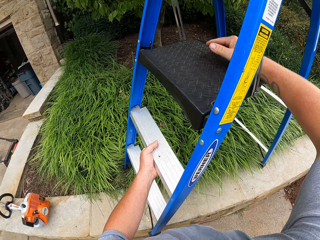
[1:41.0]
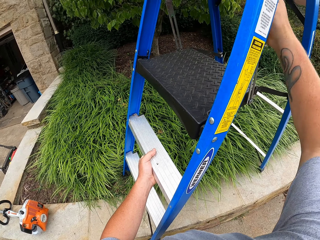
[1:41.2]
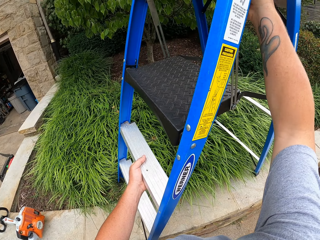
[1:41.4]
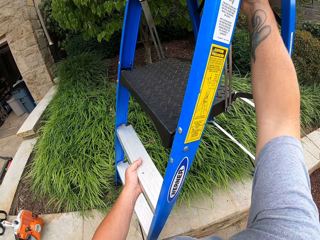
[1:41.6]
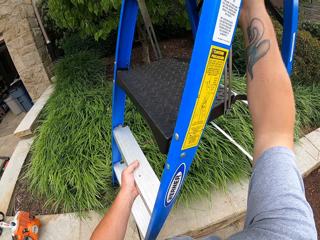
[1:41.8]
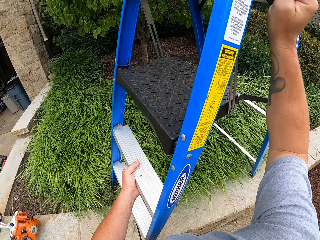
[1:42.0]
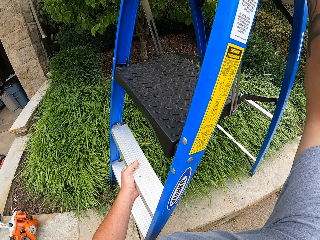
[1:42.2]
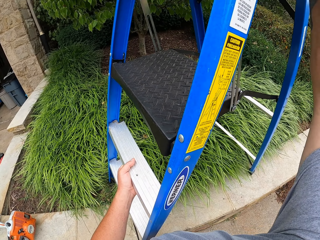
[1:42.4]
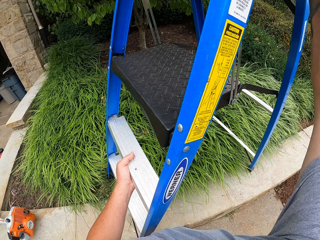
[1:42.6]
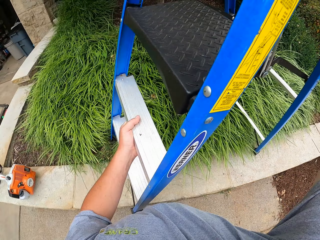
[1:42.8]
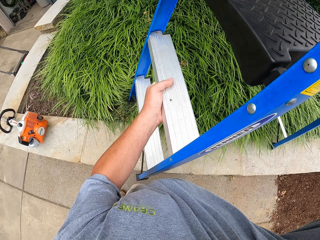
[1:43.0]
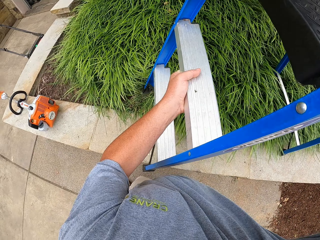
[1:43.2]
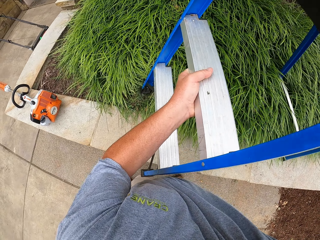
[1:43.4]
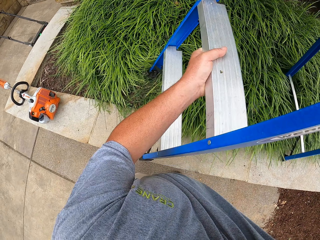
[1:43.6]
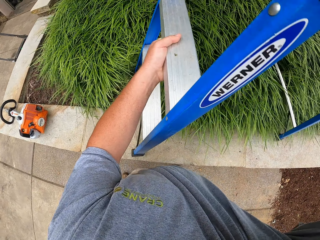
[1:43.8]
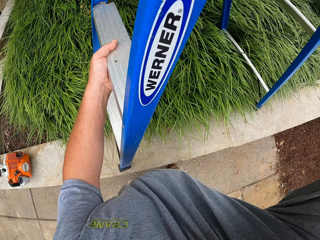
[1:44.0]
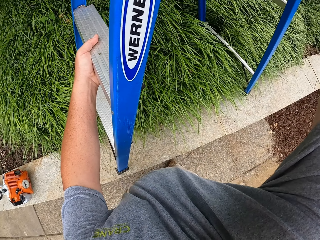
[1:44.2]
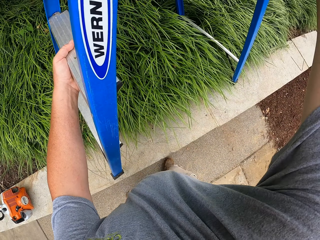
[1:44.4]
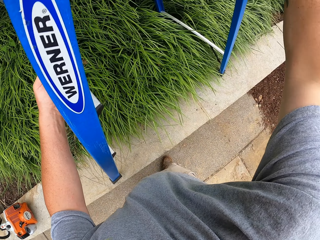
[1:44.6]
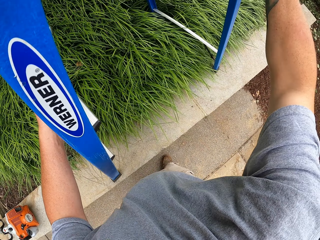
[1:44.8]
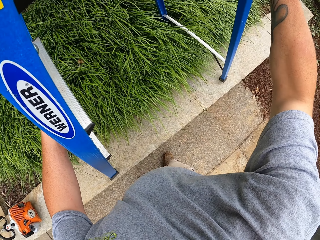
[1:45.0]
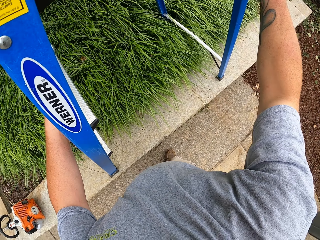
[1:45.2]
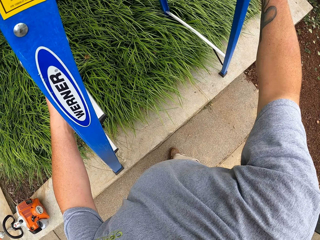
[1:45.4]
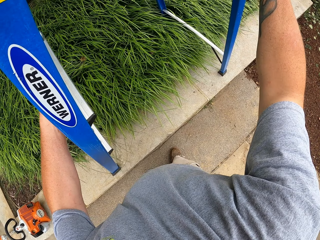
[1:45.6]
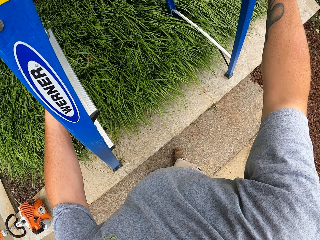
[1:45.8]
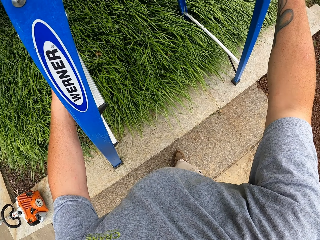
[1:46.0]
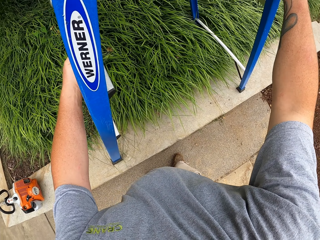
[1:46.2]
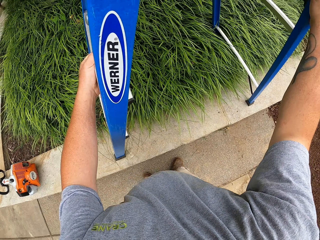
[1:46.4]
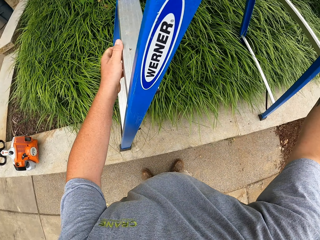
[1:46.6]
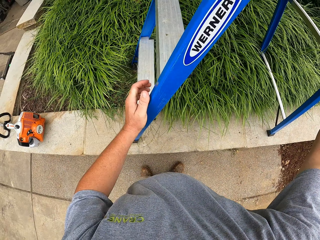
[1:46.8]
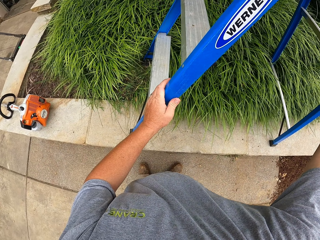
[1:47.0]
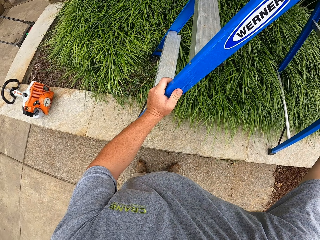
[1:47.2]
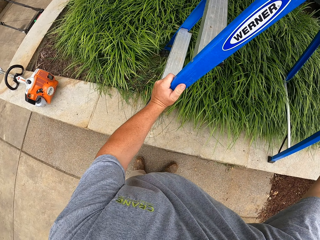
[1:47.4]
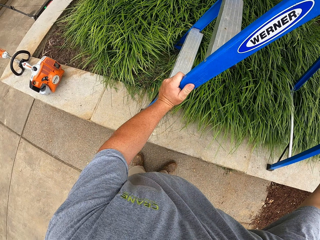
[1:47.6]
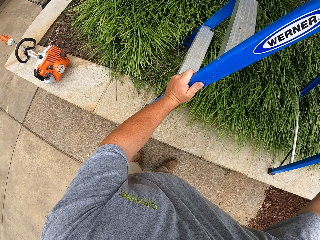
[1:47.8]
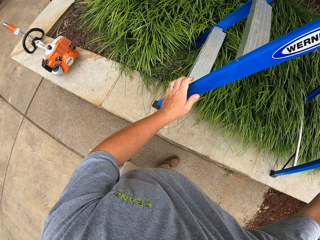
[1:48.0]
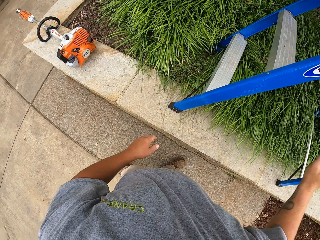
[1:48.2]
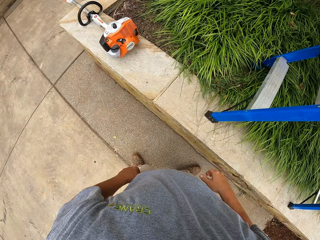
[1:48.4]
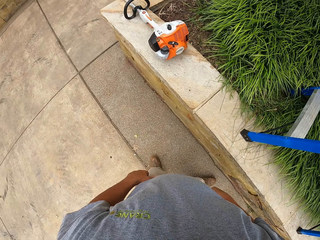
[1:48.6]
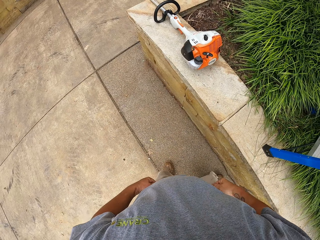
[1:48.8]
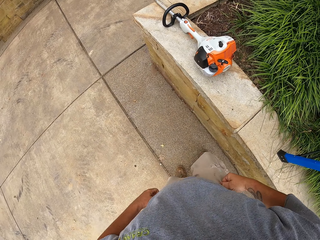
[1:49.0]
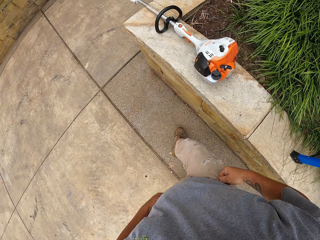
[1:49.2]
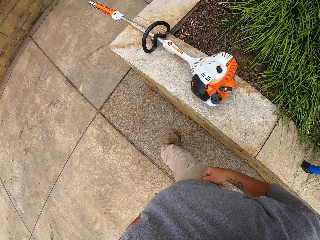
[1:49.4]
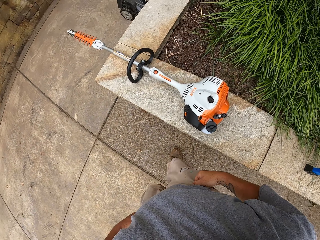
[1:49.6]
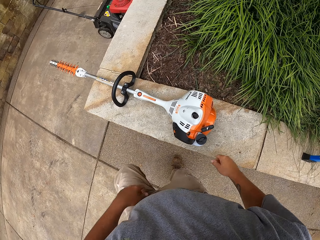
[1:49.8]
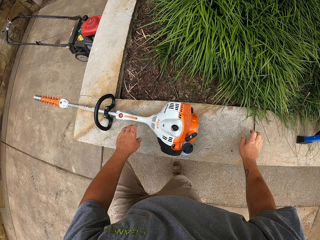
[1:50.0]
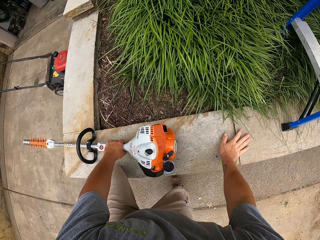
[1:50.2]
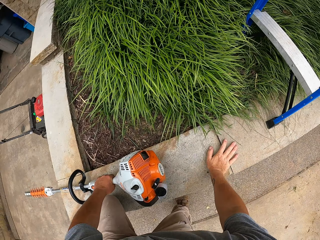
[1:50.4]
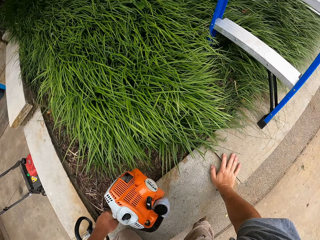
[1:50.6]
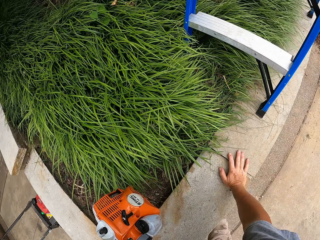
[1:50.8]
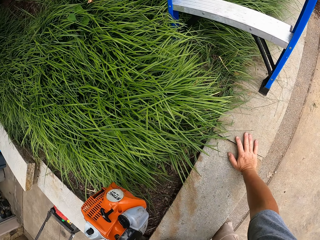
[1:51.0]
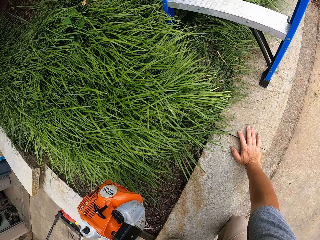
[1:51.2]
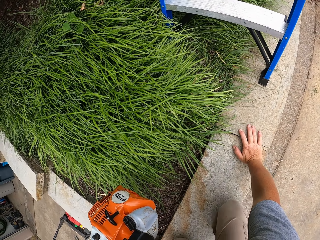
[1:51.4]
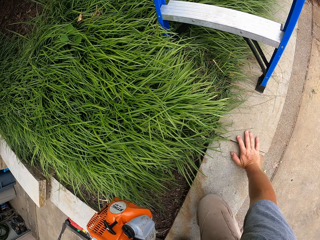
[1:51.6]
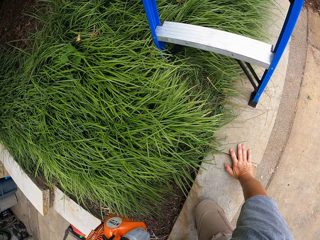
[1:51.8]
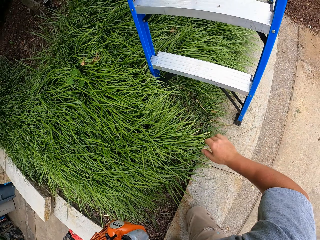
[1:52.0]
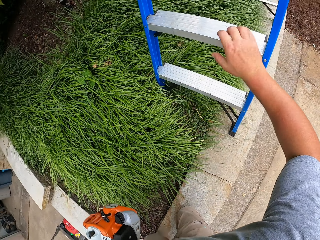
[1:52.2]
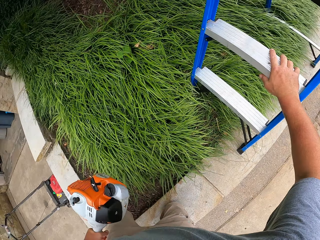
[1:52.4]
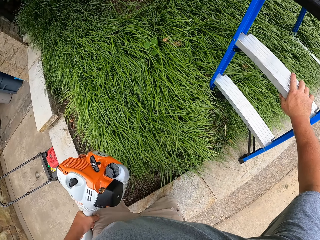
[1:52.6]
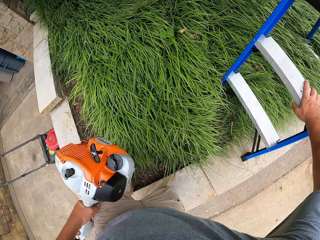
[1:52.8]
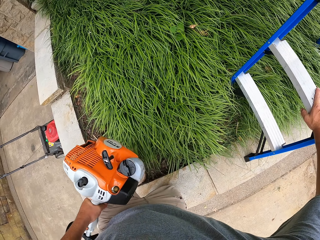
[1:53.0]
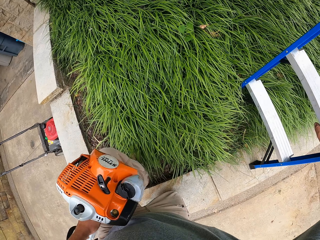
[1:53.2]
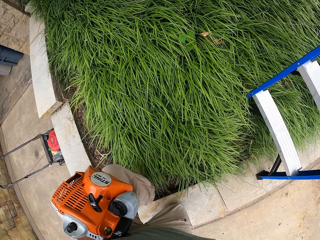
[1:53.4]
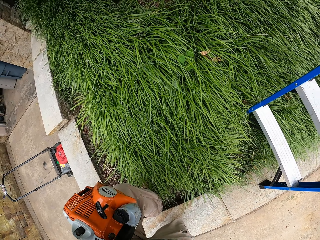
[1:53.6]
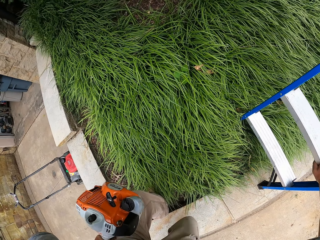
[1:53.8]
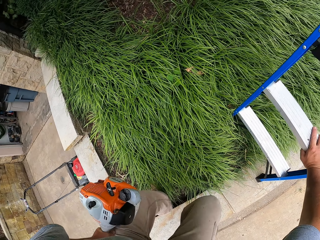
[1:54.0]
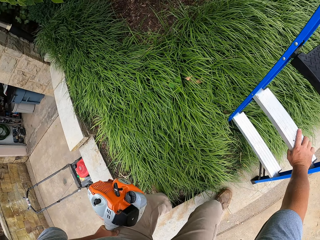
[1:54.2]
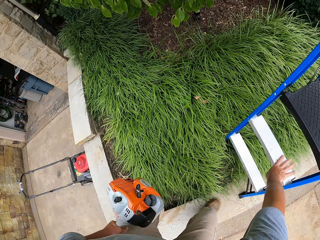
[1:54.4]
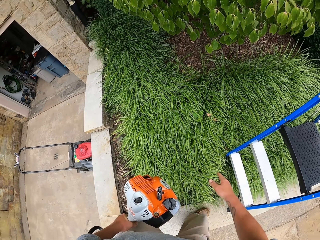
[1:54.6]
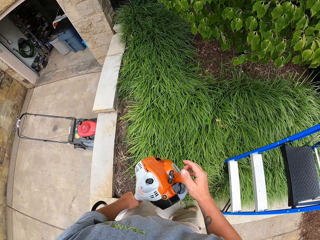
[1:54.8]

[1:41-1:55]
The camera wearer picks up the machine.

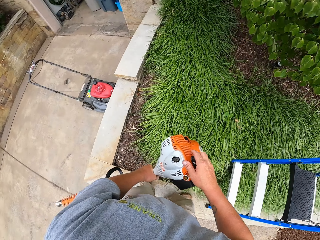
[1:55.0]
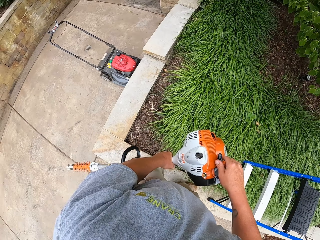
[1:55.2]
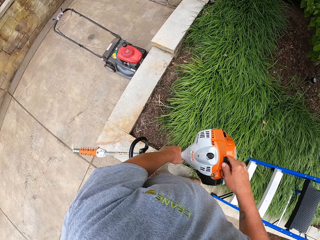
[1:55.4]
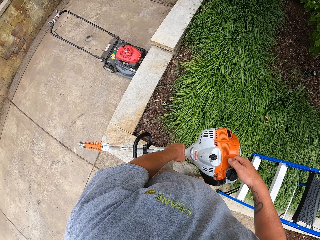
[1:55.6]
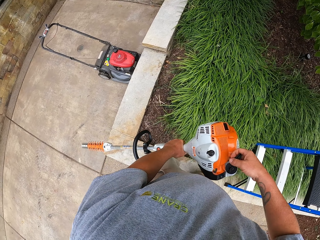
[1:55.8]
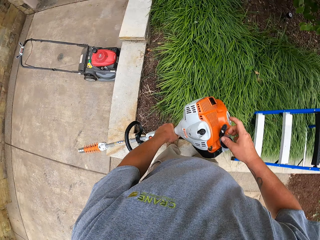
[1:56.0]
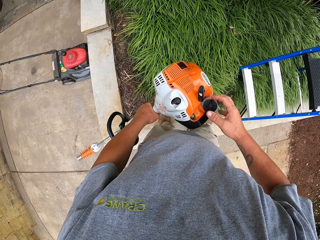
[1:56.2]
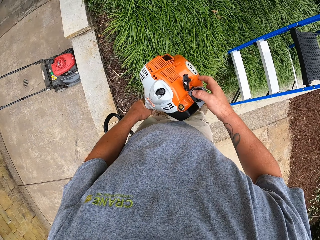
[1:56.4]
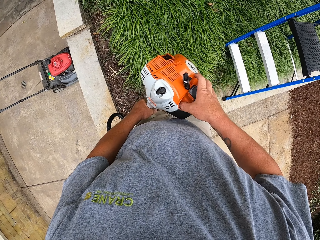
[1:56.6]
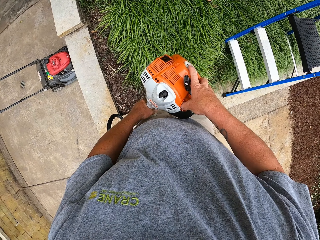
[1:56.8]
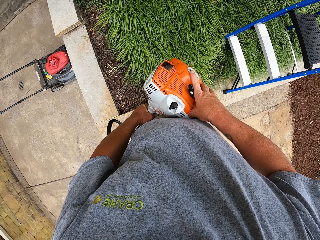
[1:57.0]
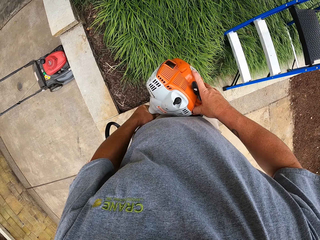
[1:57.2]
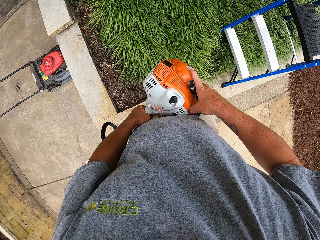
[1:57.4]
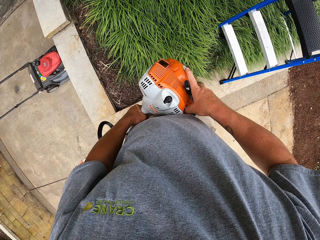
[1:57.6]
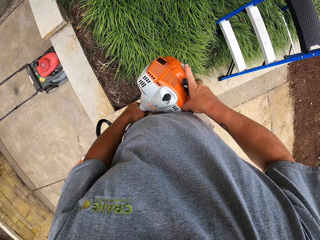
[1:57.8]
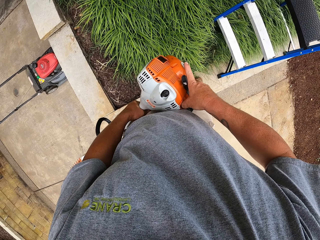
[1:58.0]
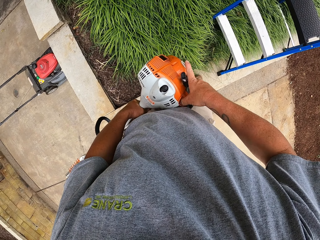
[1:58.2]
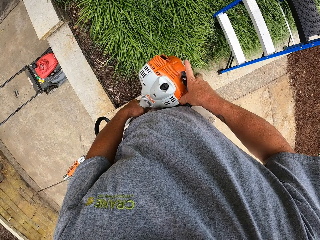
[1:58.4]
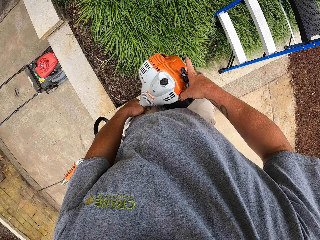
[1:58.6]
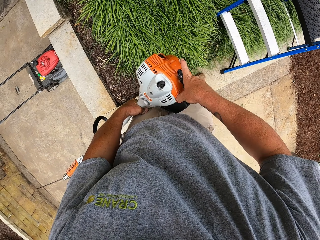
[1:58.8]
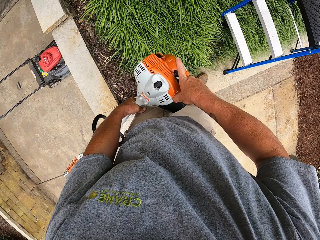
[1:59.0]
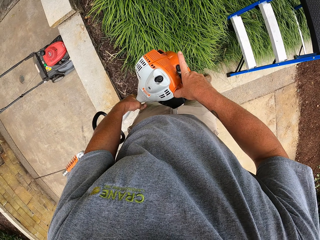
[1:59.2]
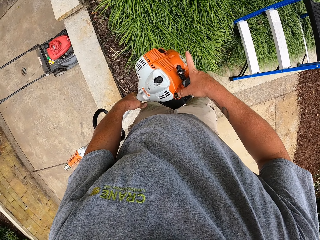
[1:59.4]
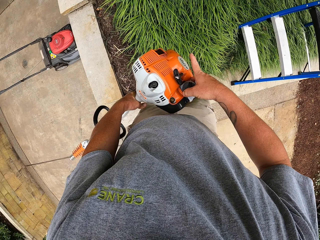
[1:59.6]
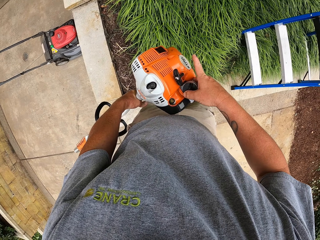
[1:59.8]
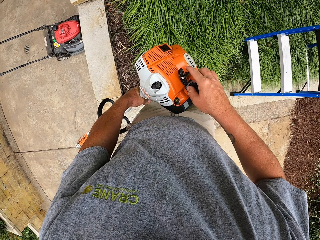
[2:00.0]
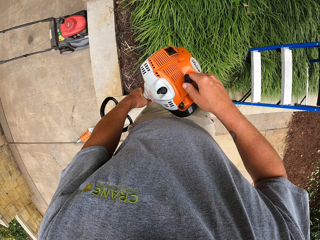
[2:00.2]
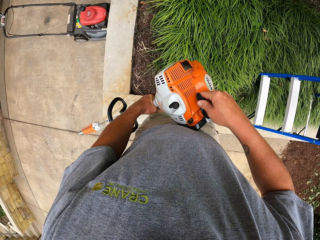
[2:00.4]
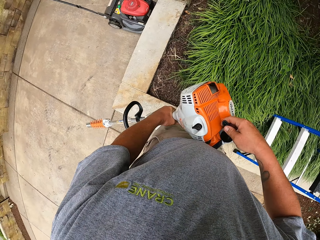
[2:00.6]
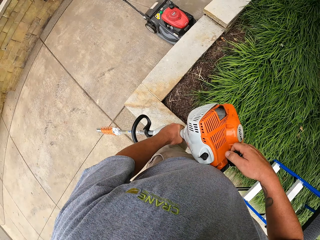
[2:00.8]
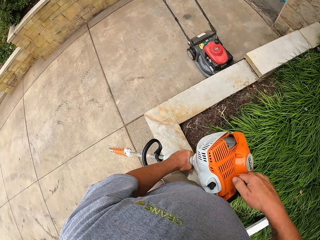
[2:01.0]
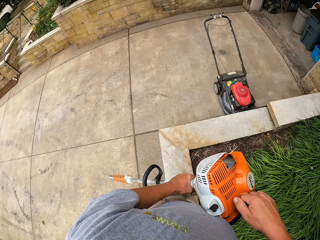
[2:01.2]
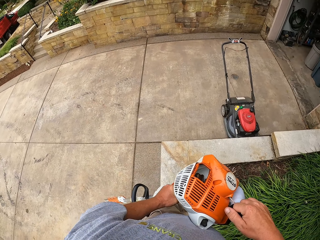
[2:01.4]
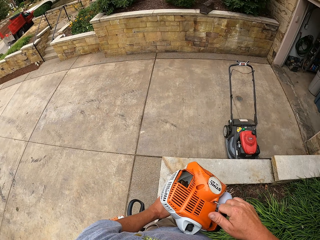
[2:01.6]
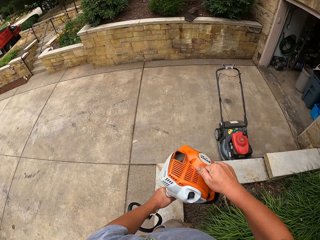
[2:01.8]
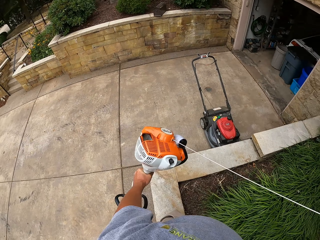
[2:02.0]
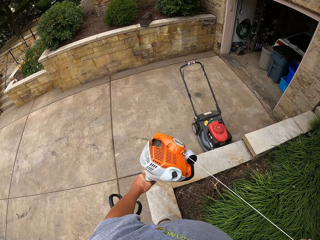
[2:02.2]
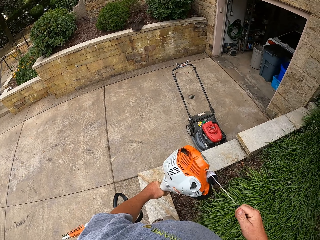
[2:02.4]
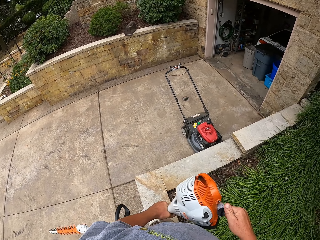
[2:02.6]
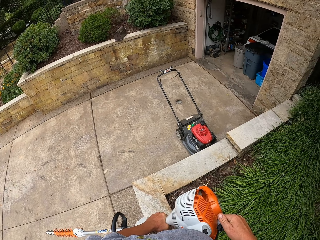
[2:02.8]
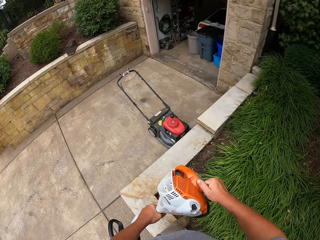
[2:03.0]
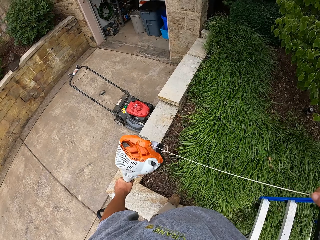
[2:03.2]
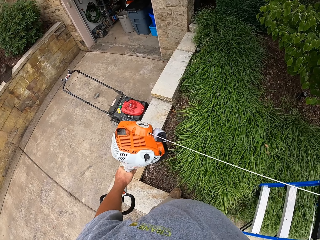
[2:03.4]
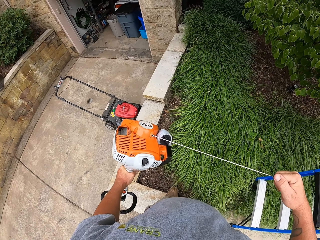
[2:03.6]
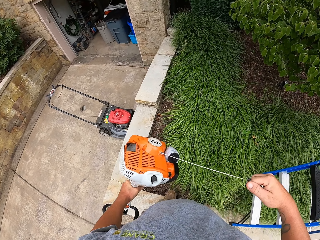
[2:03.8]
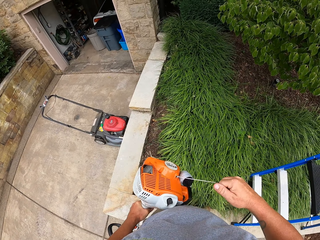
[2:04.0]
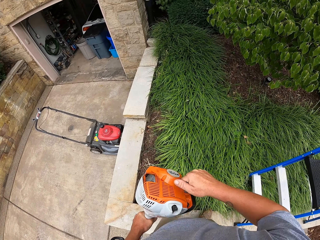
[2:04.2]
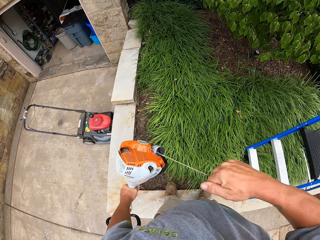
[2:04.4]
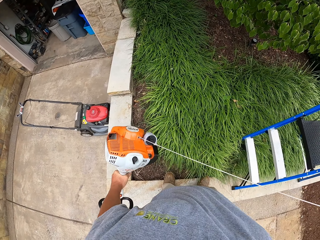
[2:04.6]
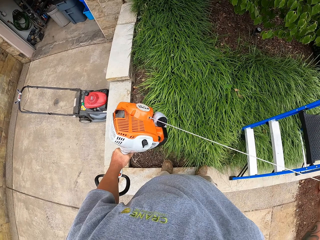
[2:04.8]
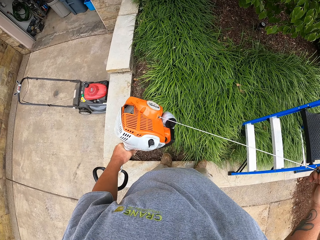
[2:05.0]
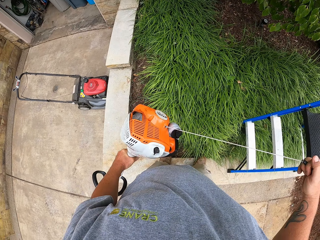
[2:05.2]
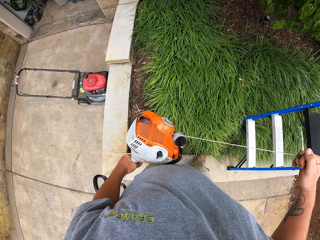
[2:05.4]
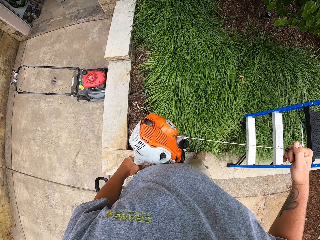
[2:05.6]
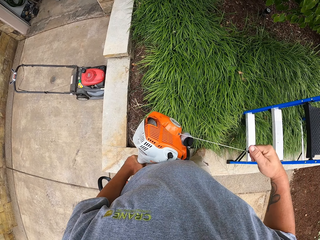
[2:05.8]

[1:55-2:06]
The camera wearer opens the machine. They hold the machine.
